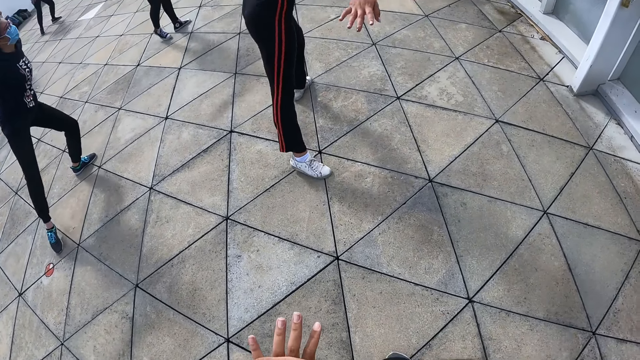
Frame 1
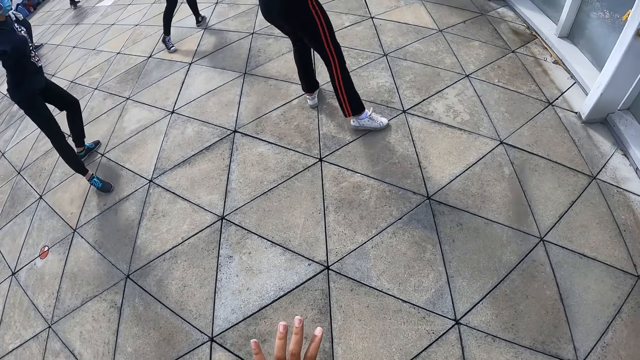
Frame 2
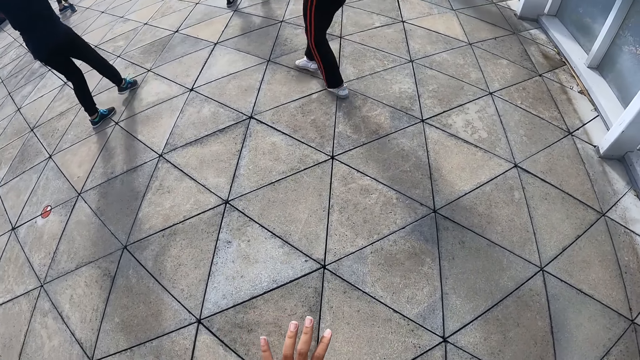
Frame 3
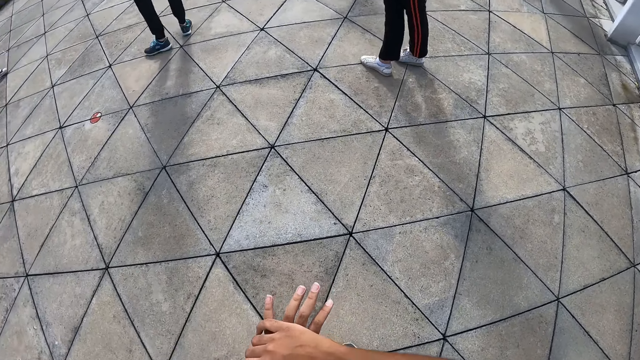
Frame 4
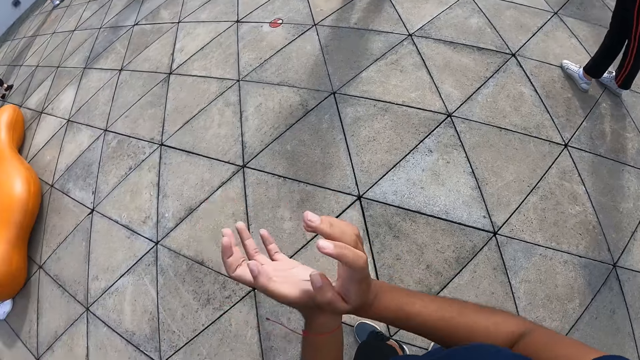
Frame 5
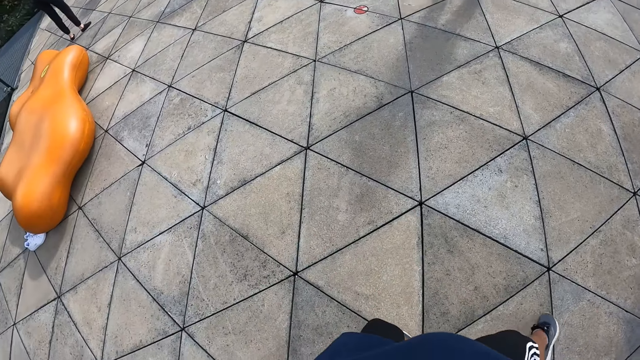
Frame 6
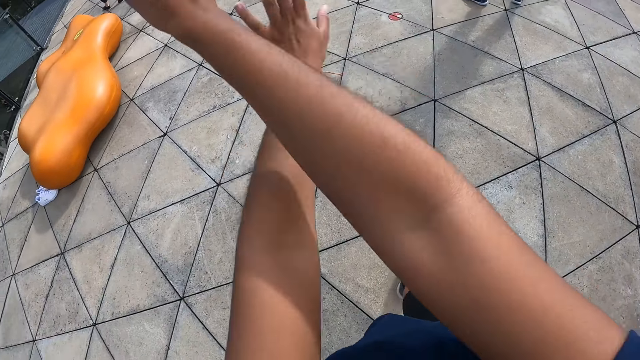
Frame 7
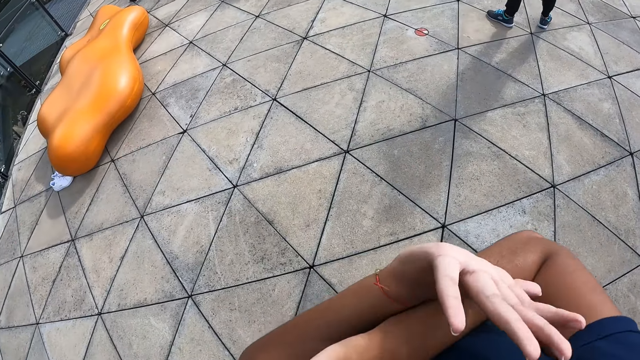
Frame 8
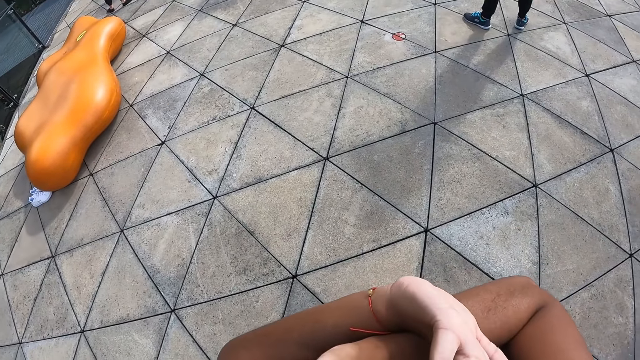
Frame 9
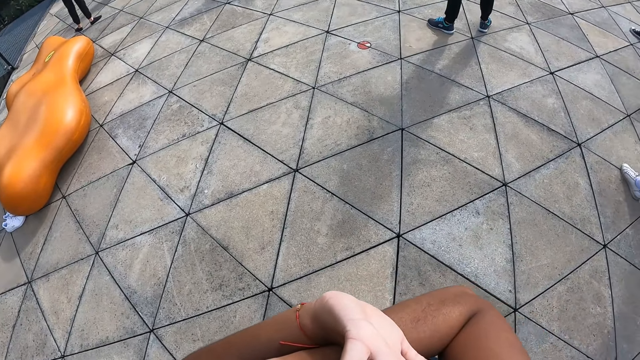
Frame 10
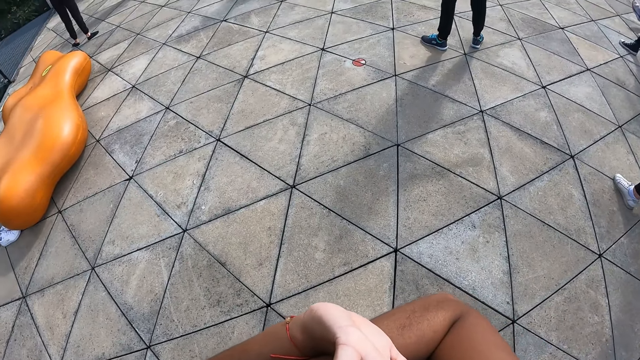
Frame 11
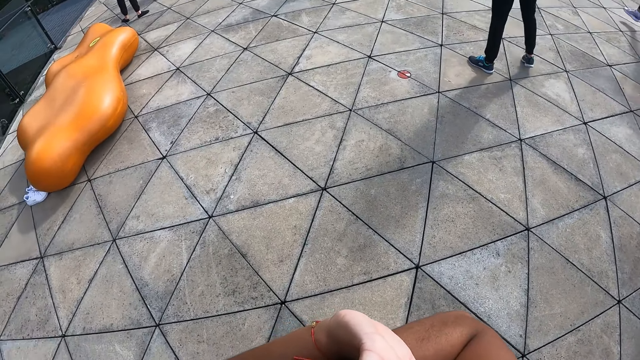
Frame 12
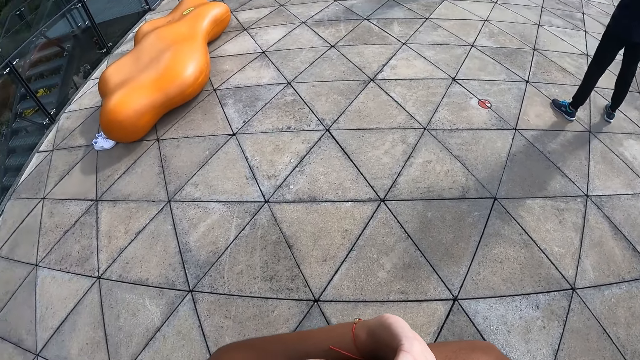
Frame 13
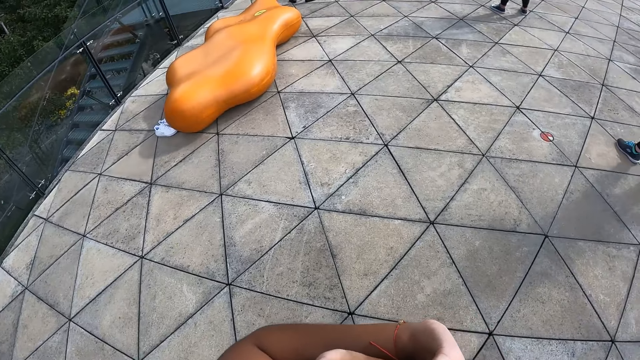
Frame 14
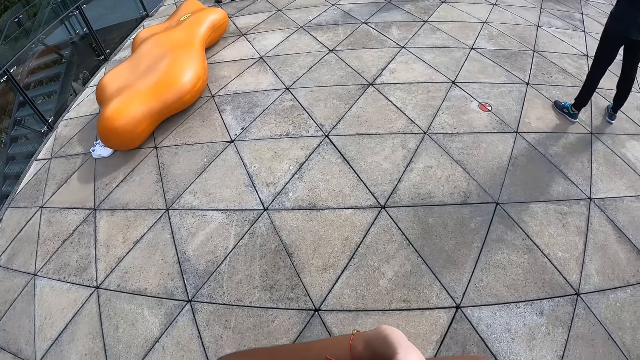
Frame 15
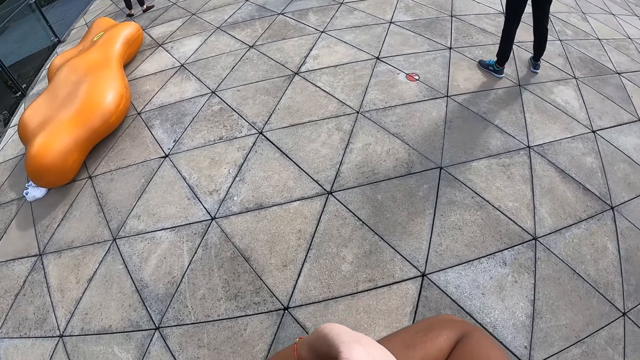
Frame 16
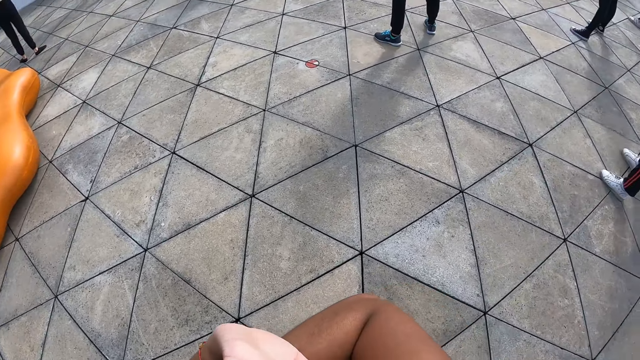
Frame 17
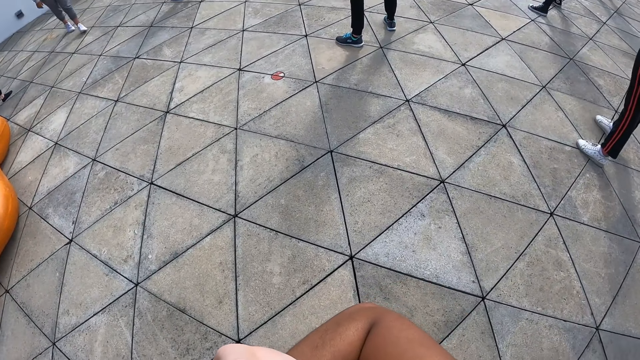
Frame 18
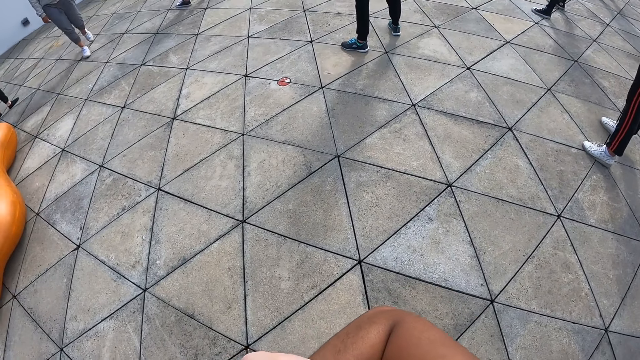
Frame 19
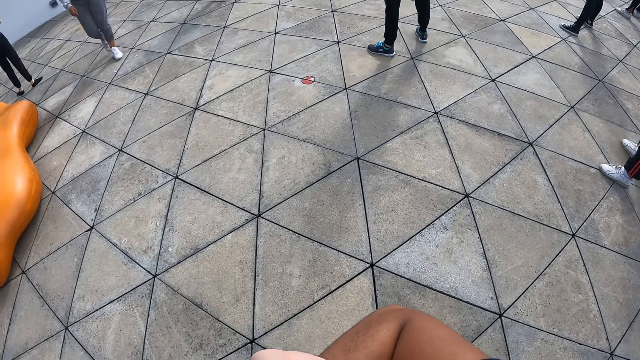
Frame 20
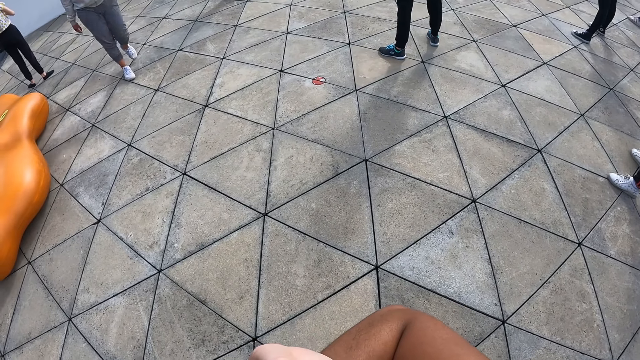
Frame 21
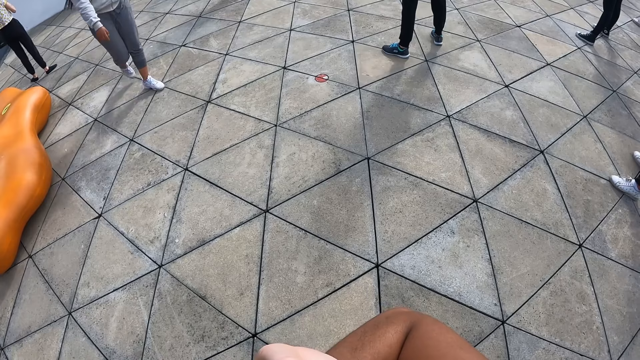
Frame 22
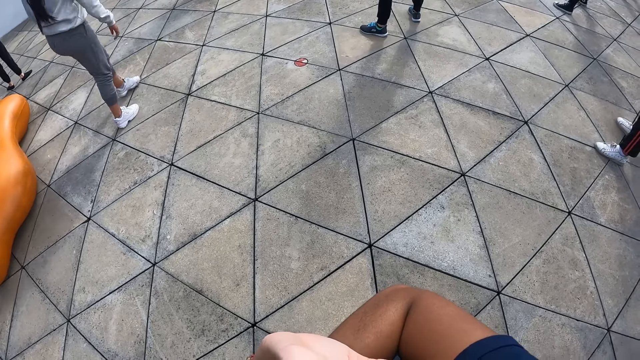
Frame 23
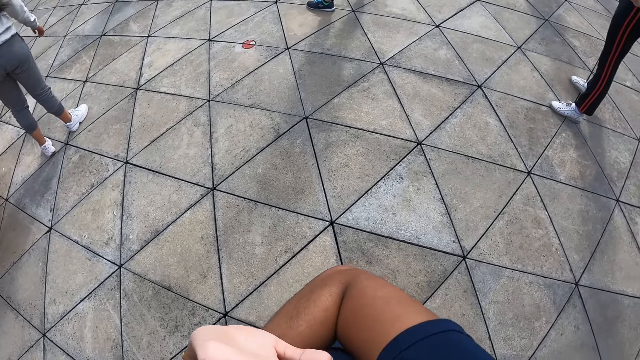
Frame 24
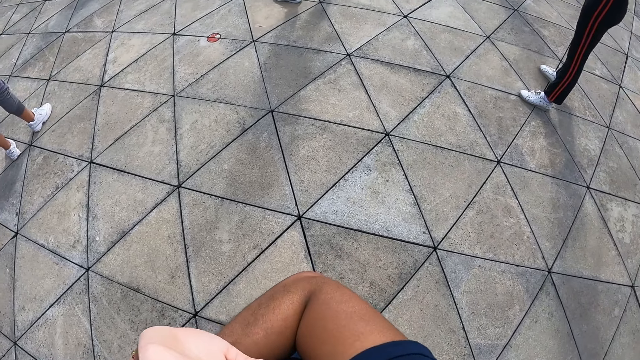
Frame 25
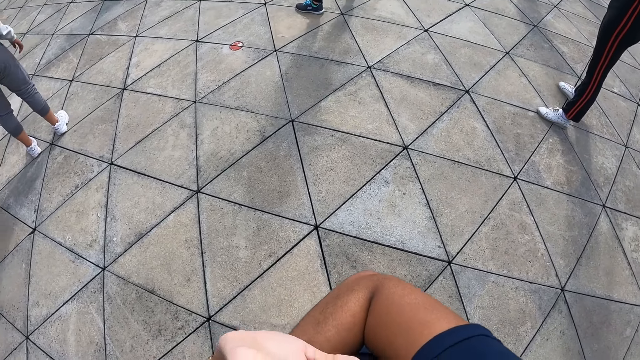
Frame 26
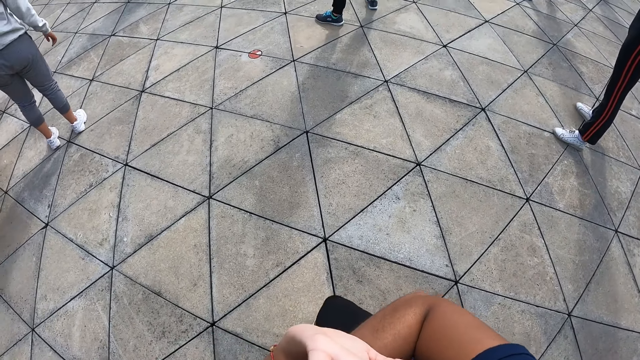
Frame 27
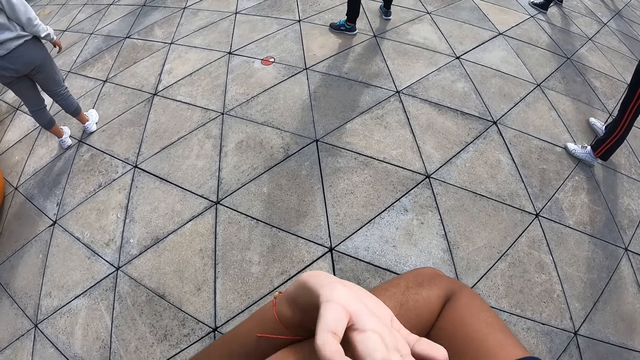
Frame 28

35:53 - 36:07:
The camera wearer dances with the group of people in the dance centre. A person walks around. Another person walks in.

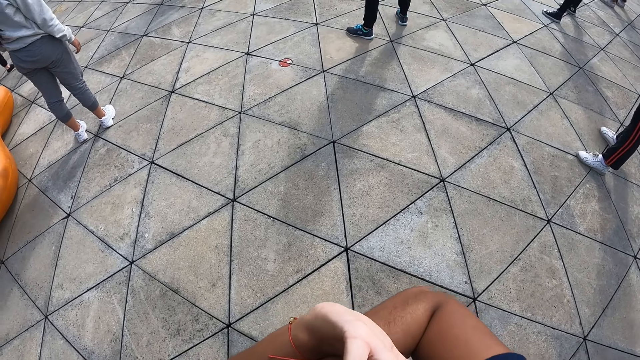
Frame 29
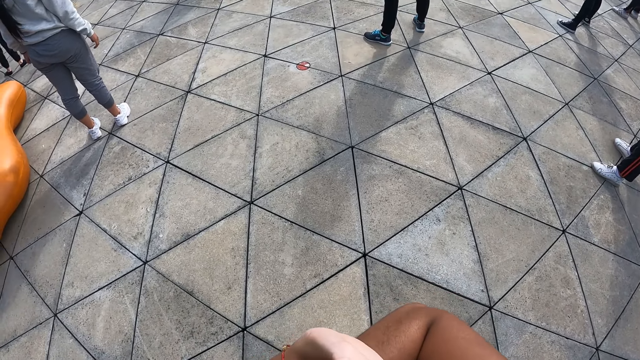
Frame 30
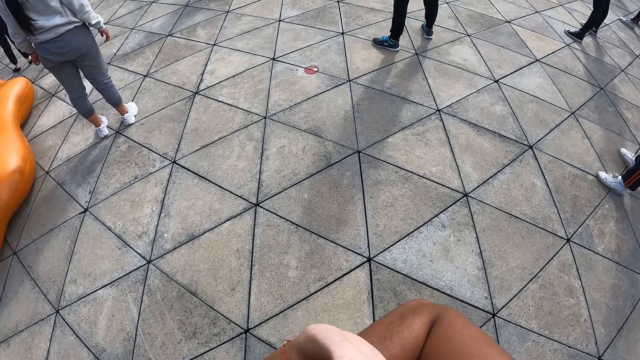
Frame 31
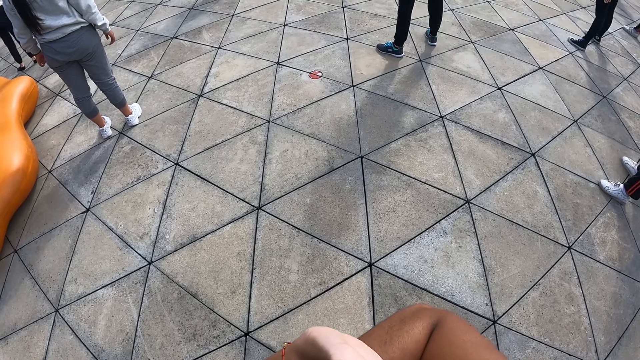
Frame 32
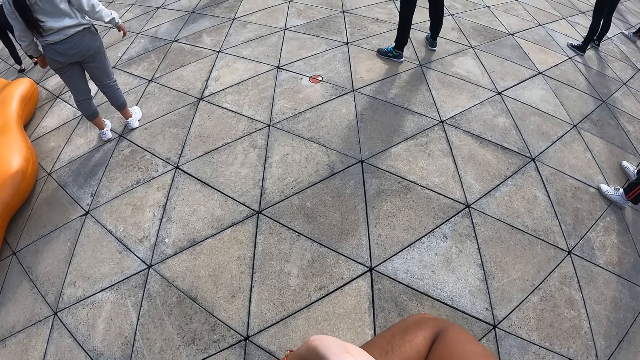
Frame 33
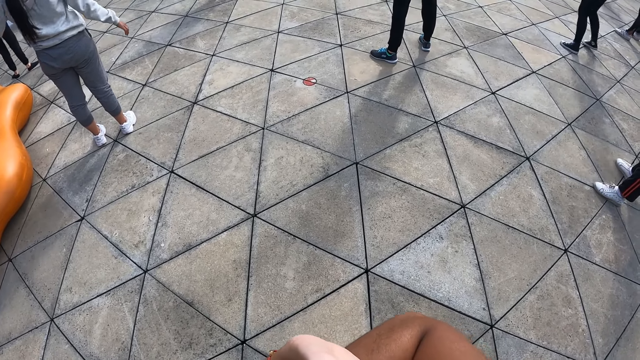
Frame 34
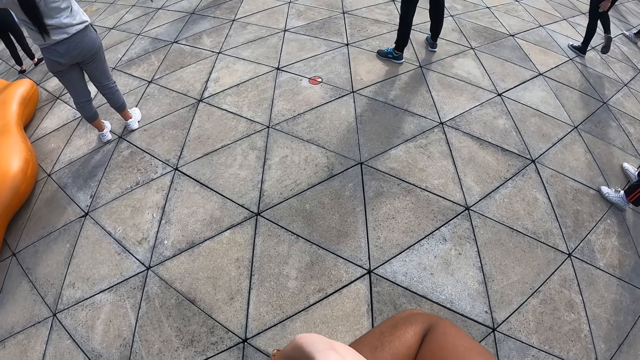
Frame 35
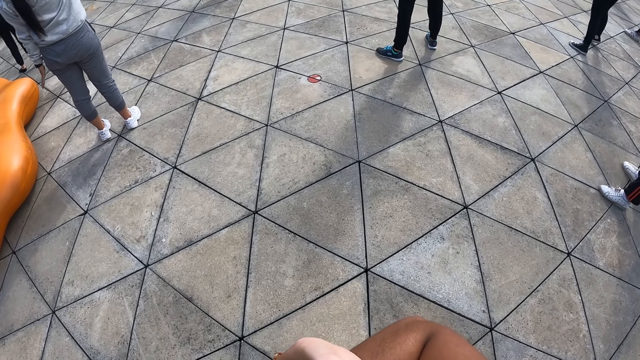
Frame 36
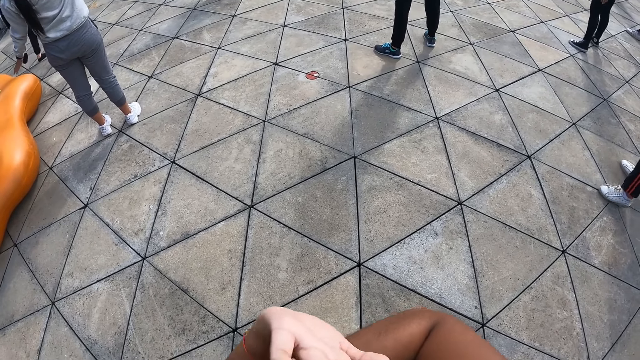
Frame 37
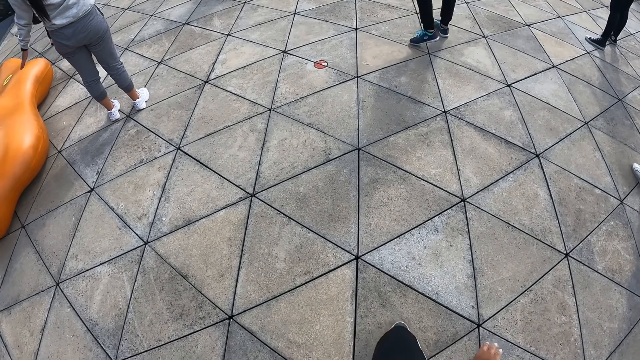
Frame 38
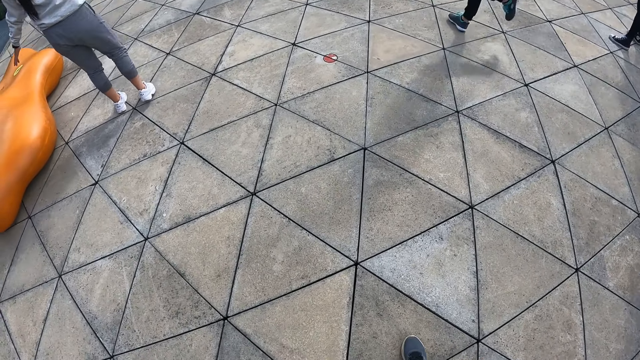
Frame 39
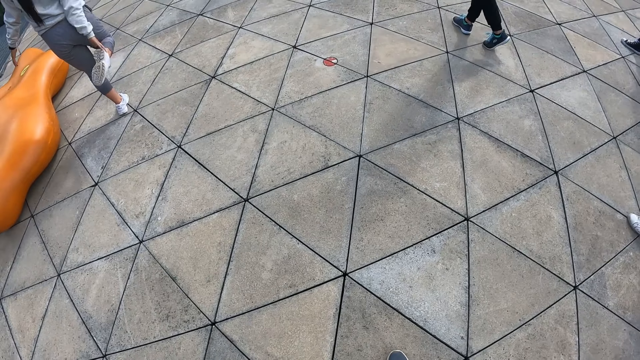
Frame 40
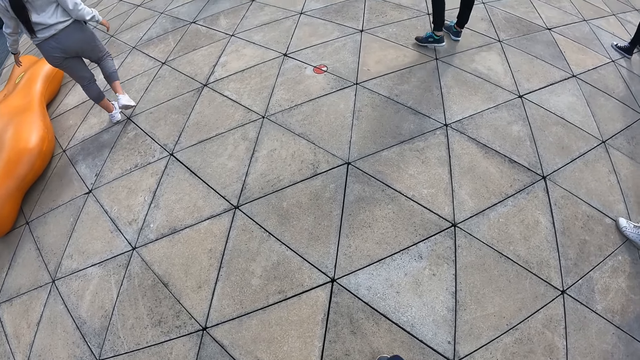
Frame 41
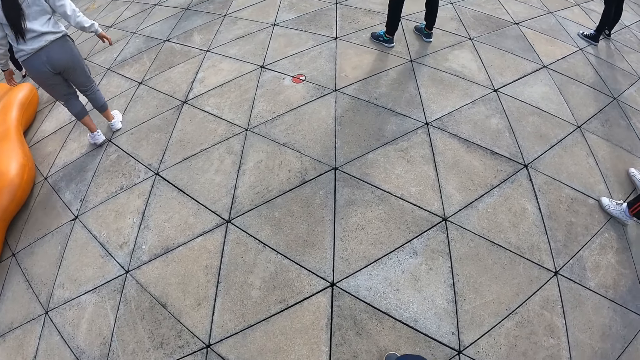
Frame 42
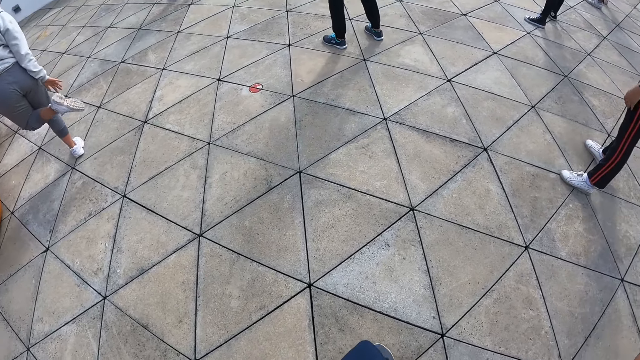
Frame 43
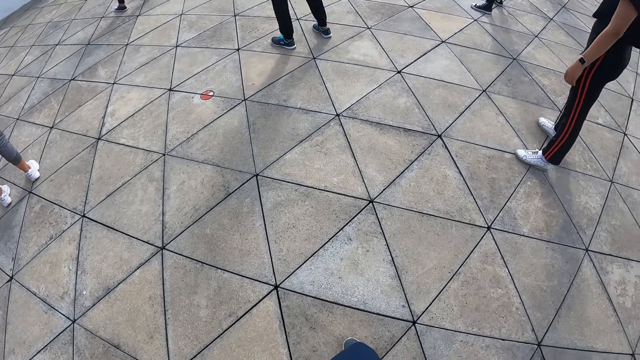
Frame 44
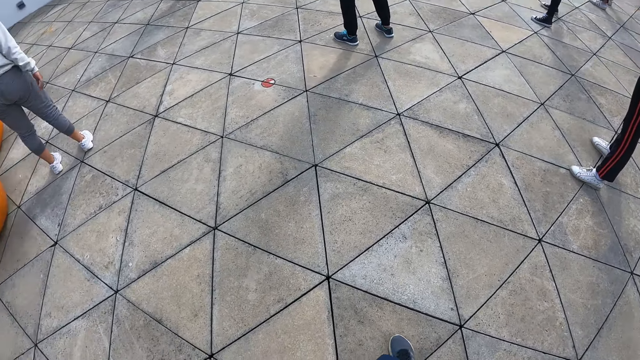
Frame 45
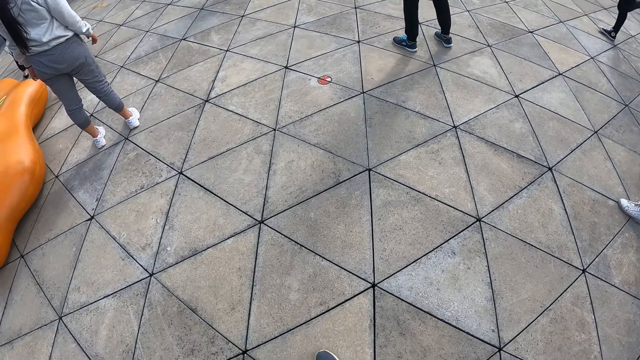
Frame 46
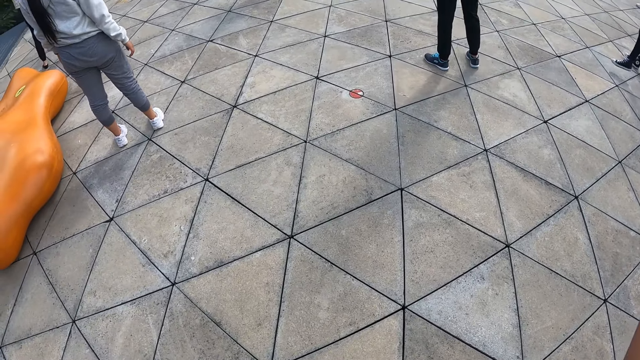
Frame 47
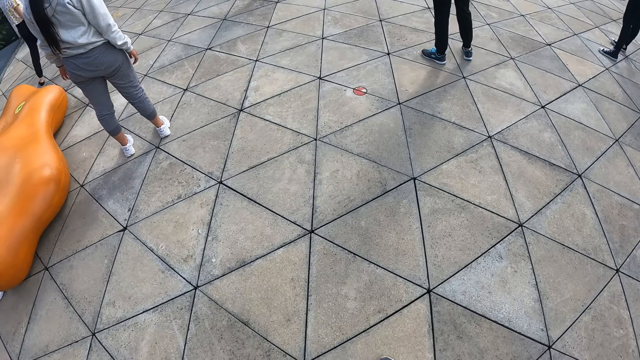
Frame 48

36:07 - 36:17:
A person raises both hands and exercises.
